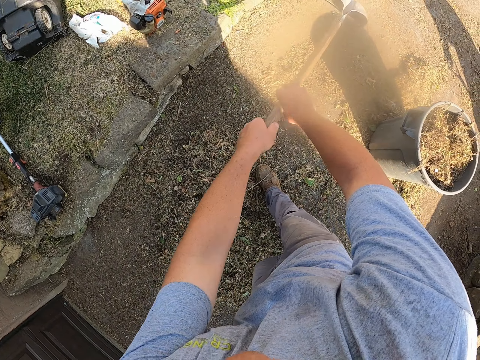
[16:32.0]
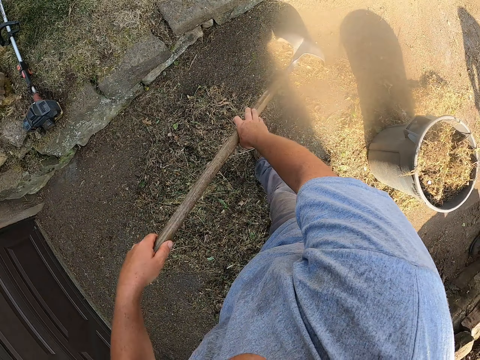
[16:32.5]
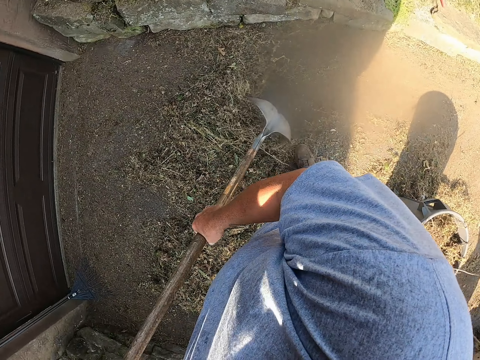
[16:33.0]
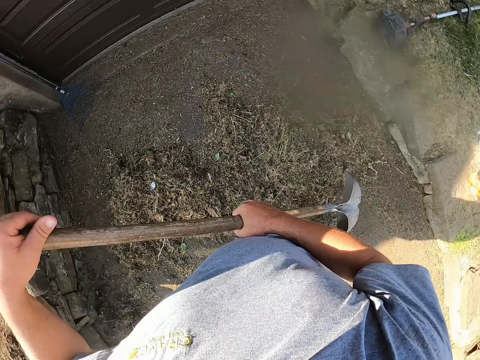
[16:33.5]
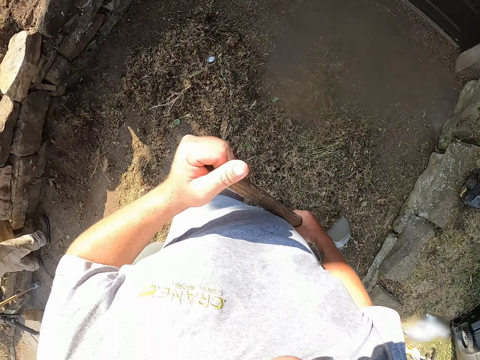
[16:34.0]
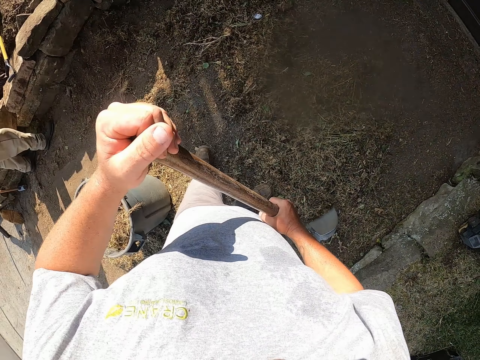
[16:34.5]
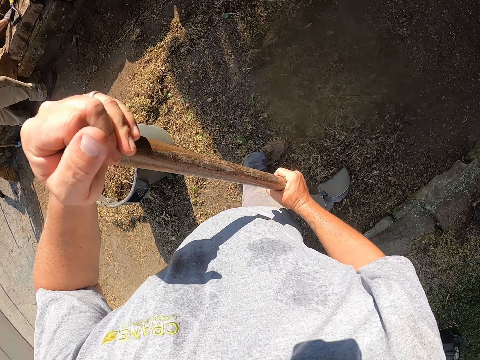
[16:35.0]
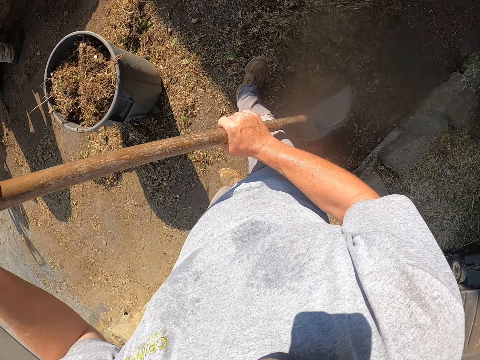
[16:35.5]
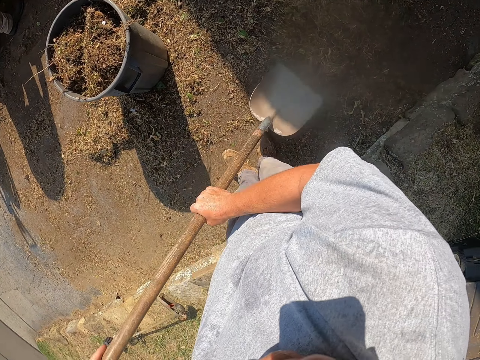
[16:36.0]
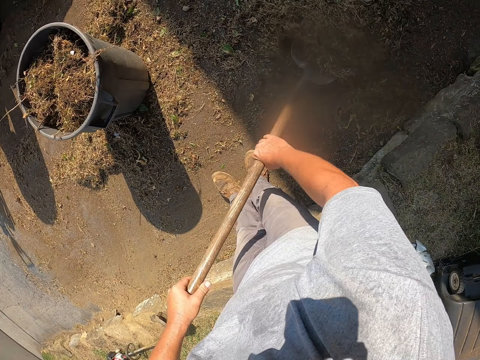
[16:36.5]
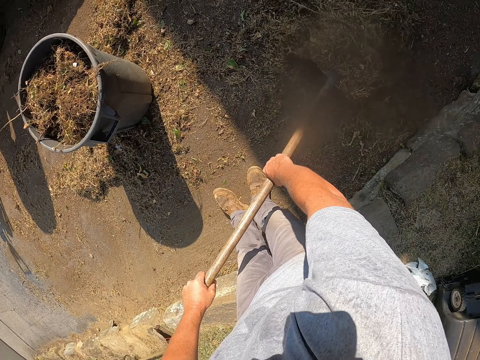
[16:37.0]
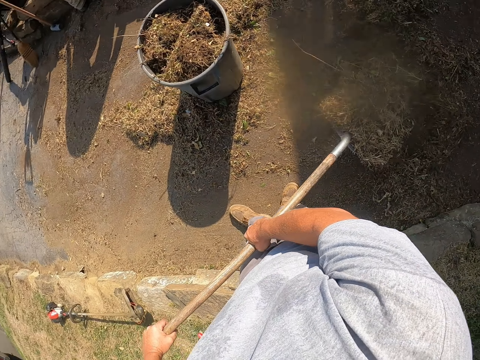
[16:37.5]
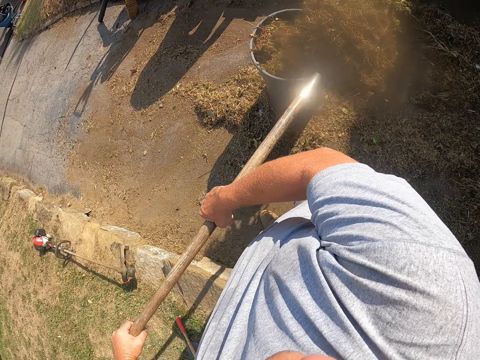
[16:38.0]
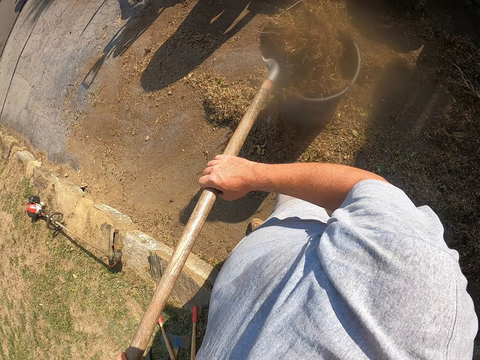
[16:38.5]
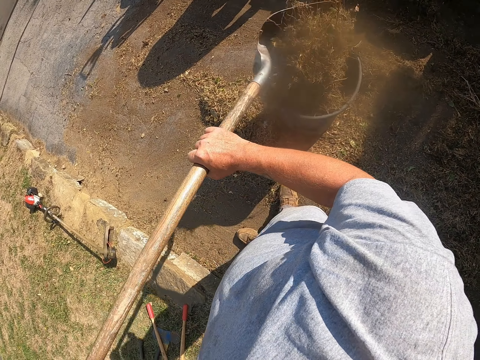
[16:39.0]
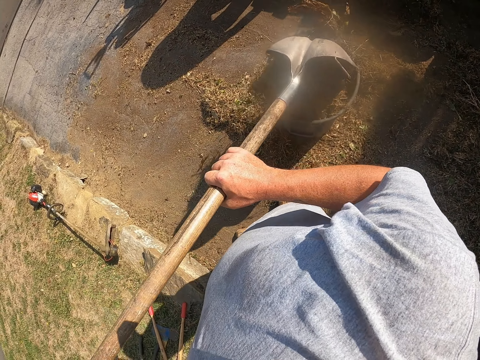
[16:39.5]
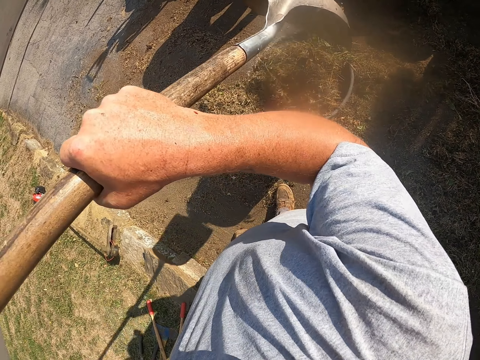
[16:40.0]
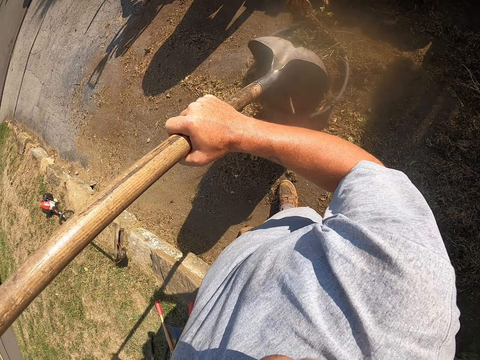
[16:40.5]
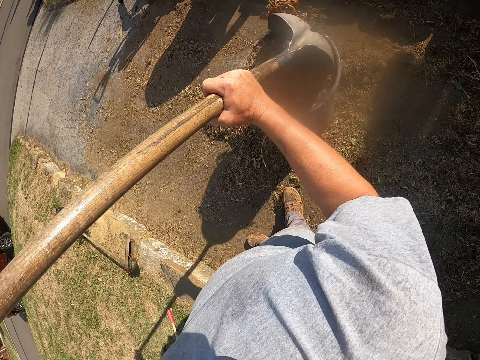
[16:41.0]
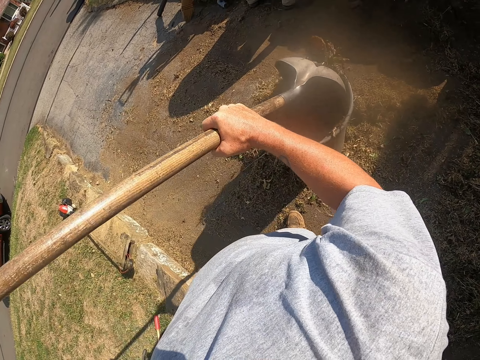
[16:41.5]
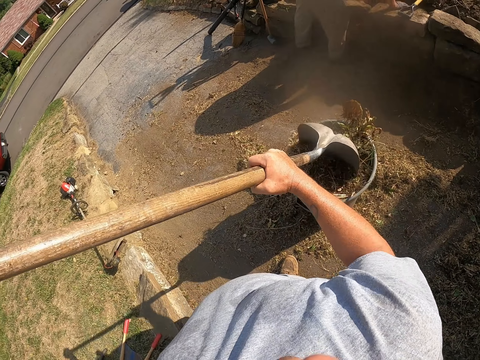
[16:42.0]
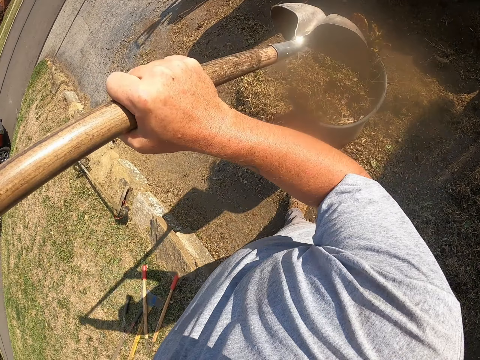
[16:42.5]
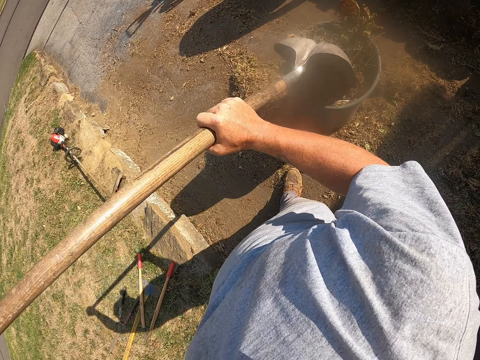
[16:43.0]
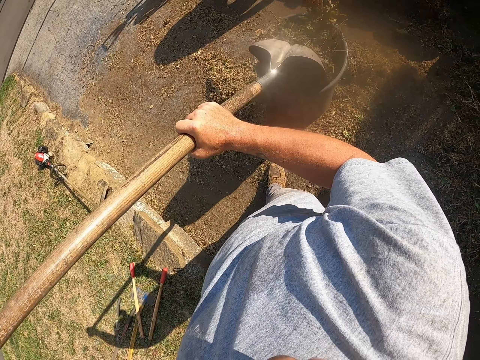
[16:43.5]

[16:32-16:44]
The camera wearer adjusts a shovel on the floor. They scoop dirt from the floor with the shovel, put the dirt in a dust bin with the shovel, and adjust the dirt in the dust bin with the shovel. They hit the dirt with the shovel.

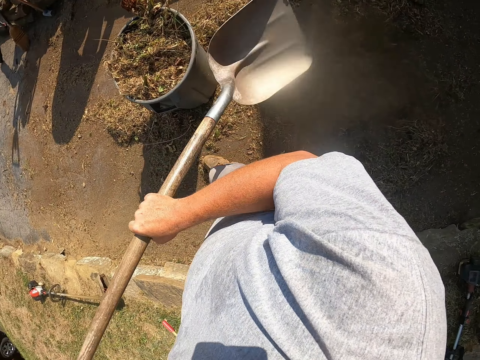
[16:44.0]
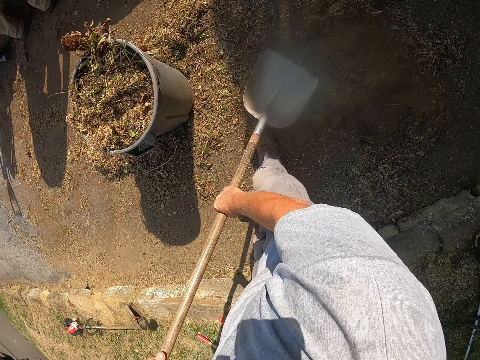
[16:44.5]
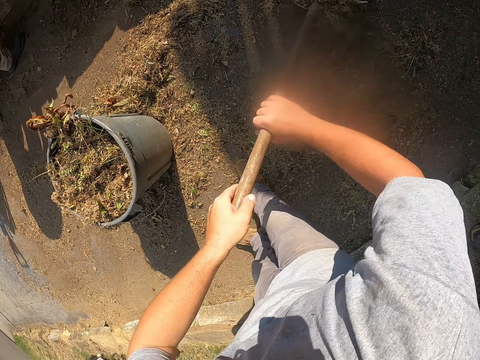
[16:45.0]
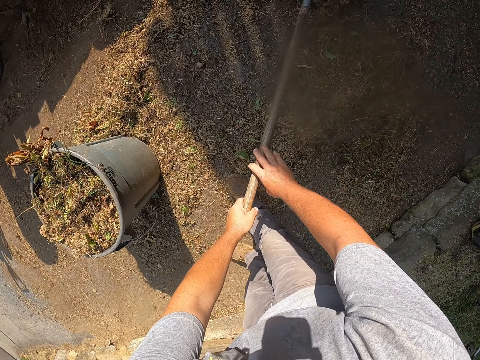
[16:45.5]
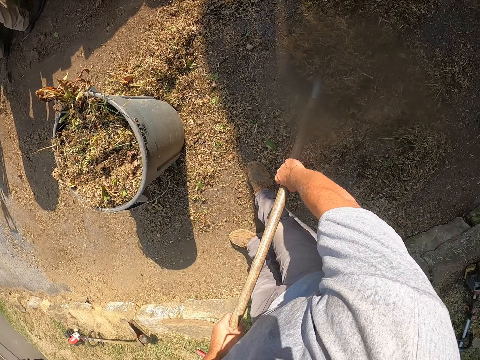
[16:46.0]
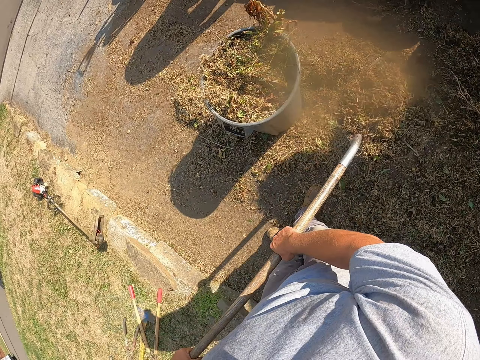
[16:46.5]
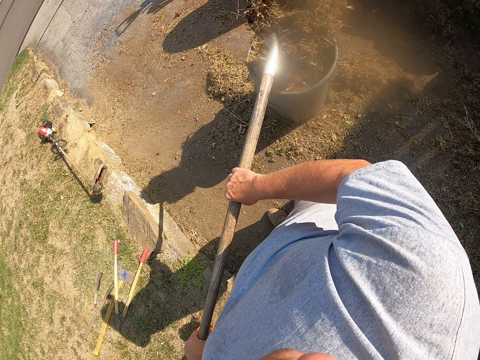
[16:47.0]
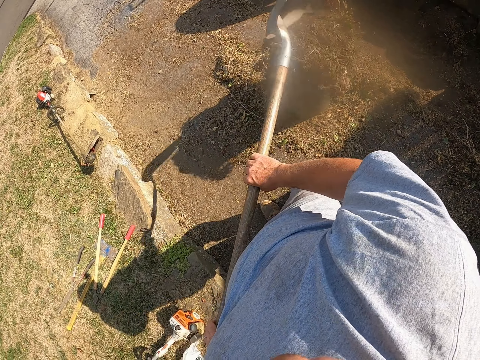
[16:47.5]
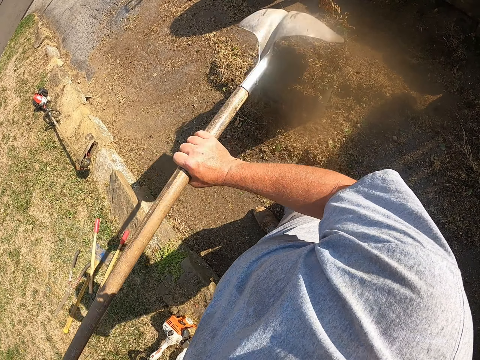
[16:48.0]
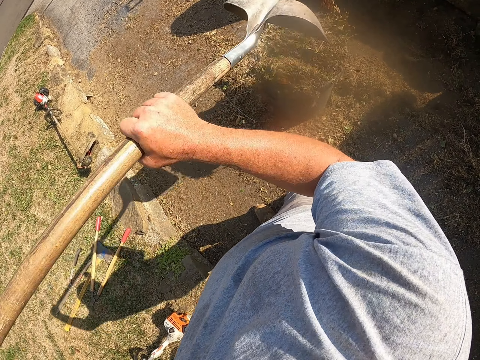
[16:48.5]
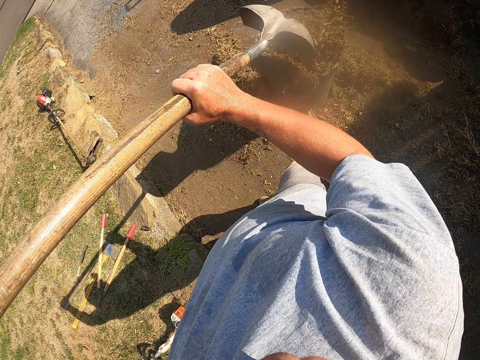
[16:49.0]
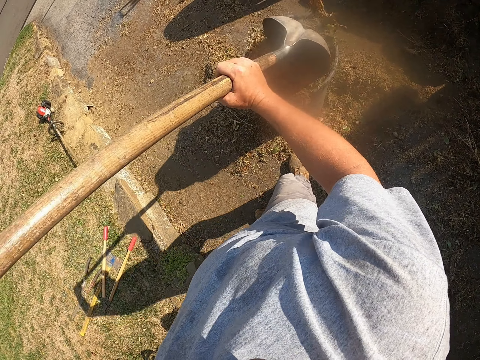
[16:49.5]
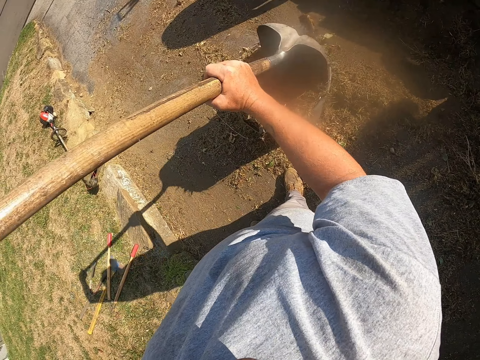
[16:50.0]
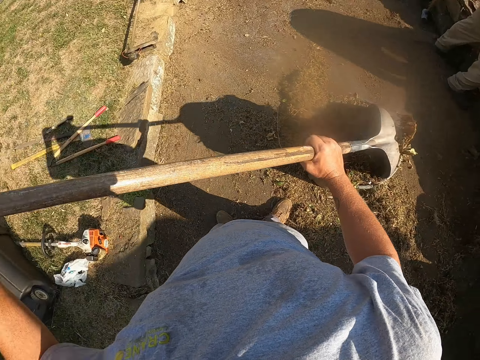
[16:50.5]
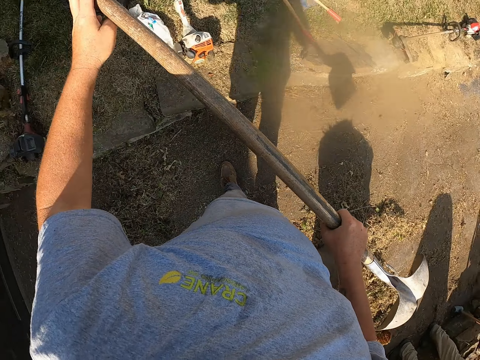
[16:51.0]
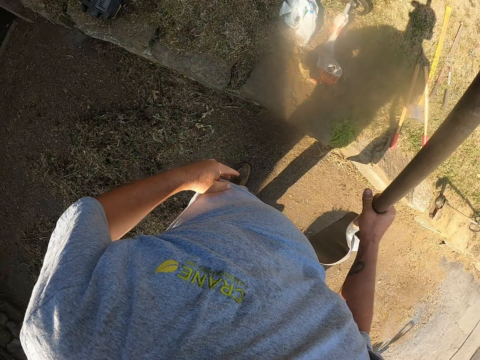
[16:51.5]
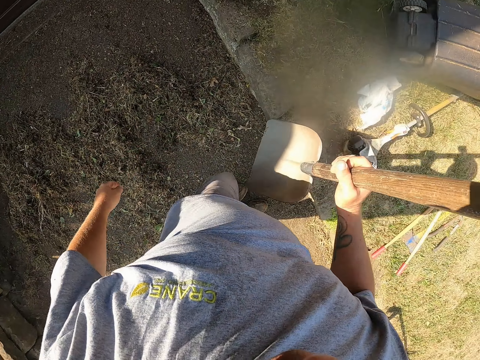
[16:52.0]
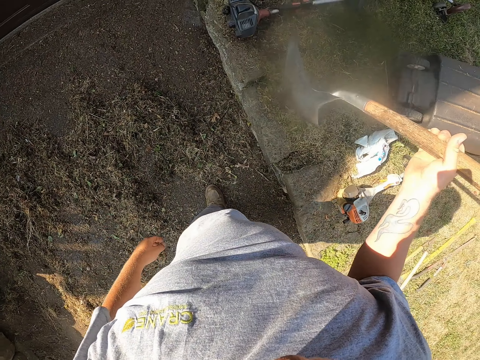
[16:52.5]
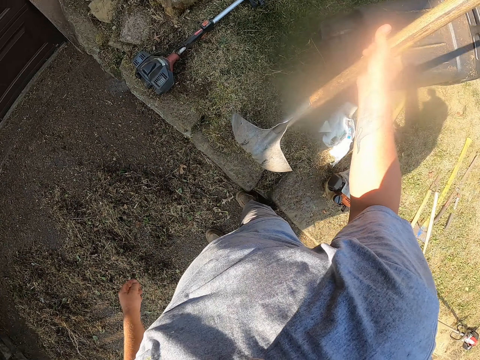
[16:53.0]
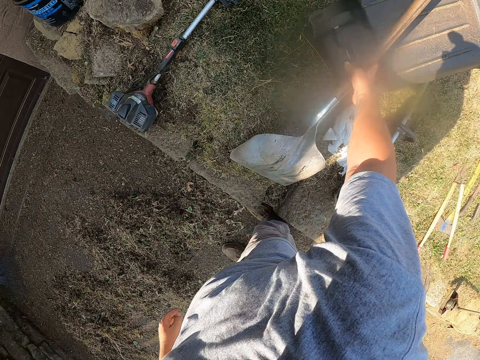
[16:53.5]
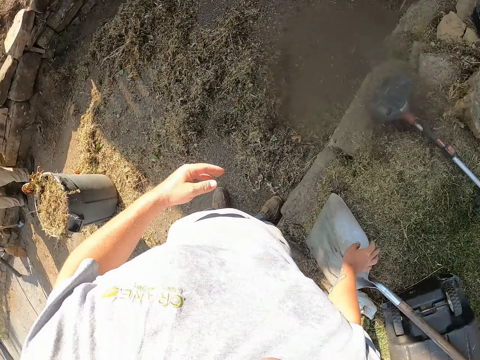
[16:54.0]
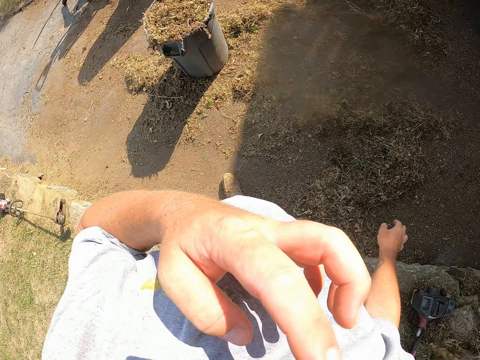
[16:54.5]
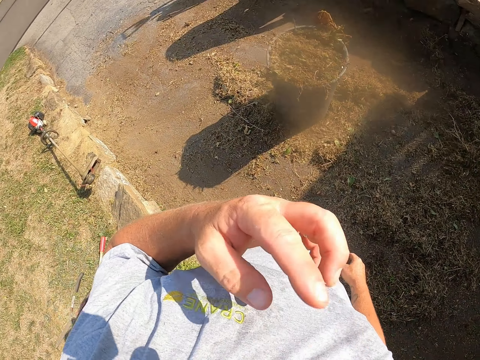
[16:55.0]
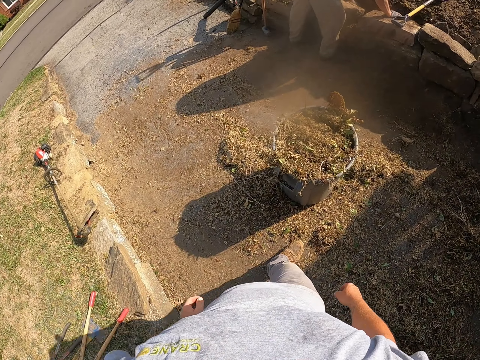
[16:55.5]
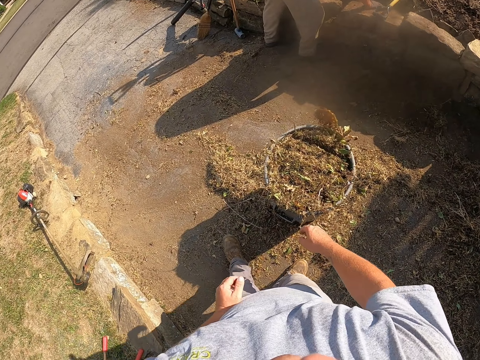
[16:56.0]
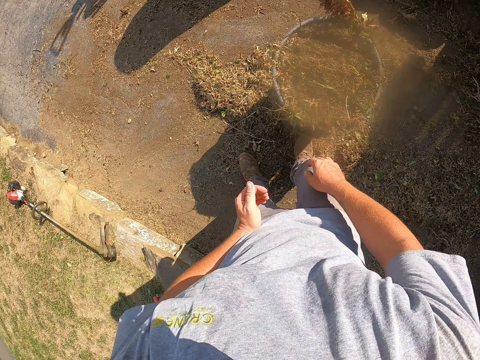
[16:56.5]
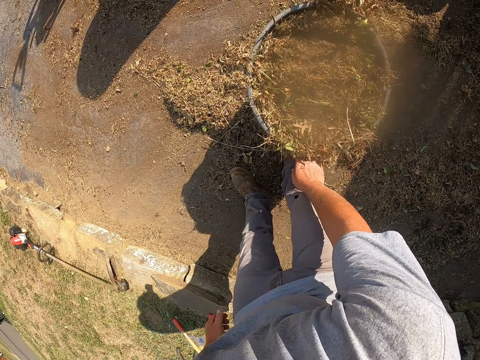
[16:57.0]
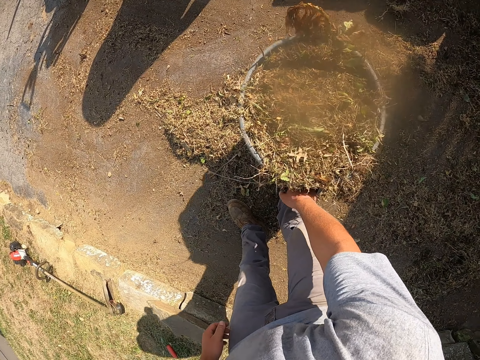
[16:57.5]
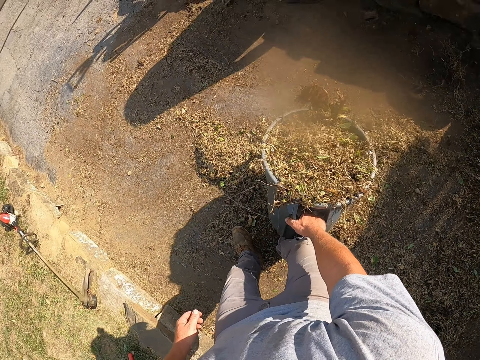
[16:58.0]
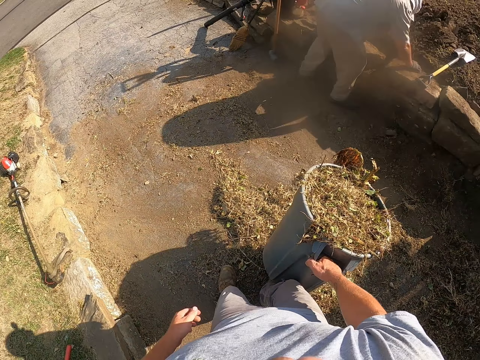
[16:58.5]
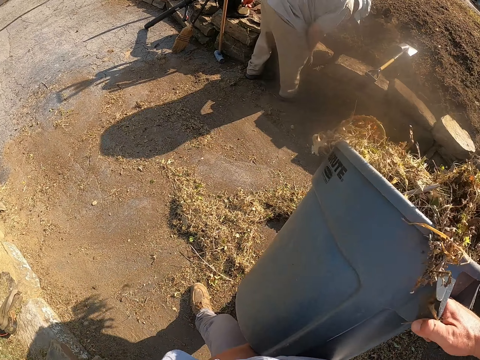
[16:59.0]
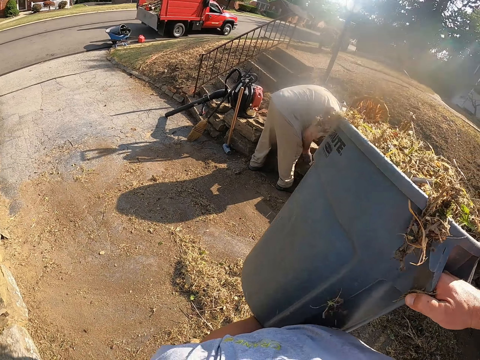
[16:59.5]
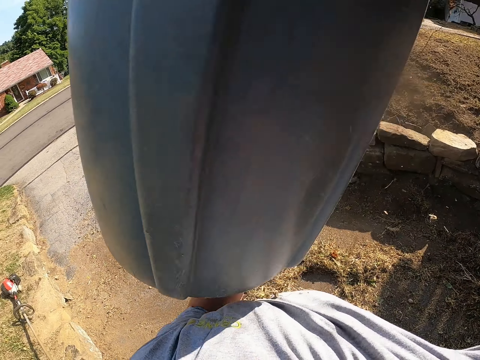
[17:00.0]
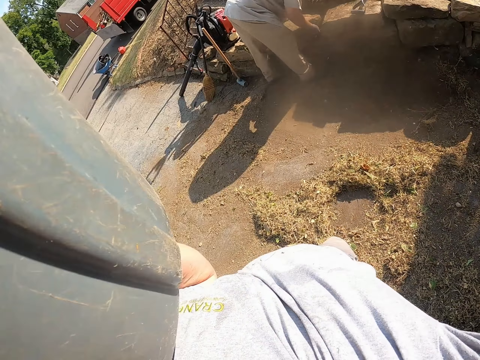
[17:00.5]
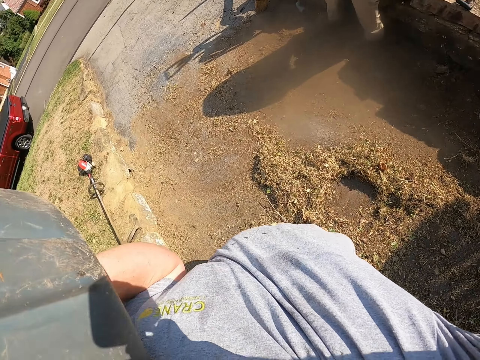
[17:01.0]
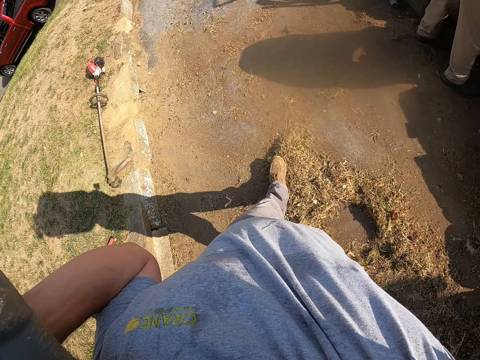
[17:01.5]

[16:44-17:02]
The camera wearer scoops dirt from the floor with a shovel. He puts the dirt in a dust bin with the shovel. He adjusts the dirt in the dust bin with the shovel. He hits the dirt with the shovel. He looks around a verandah. He places the shovel on the grass. He rubs his chin with his hand. He walks around the verandah on the pavement. He picks up the dust bin from the floor with his right hand. He lifts the dustbin with both hands. He walks around the verandah. A man moves blocks on the ground.
